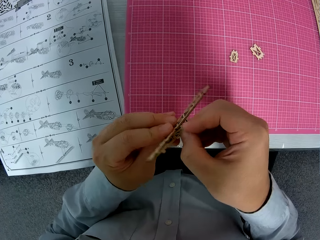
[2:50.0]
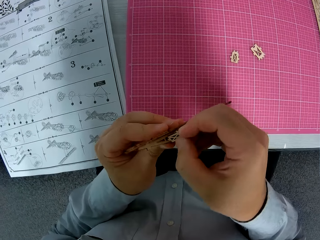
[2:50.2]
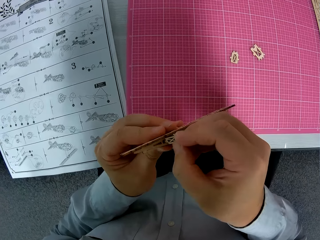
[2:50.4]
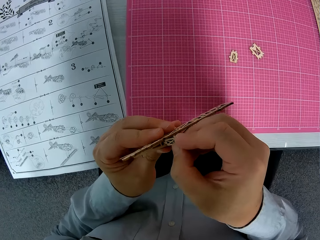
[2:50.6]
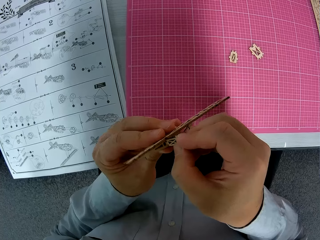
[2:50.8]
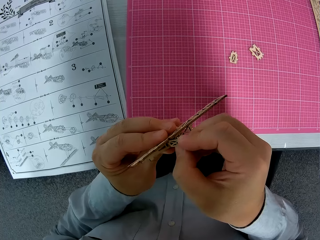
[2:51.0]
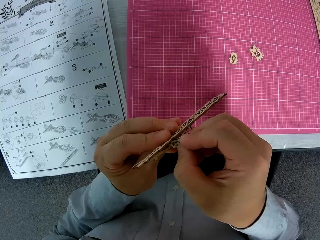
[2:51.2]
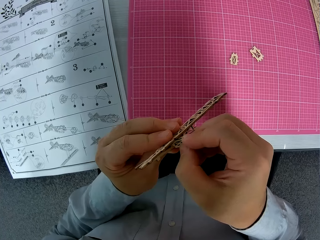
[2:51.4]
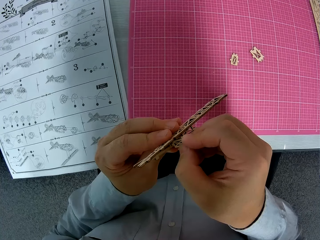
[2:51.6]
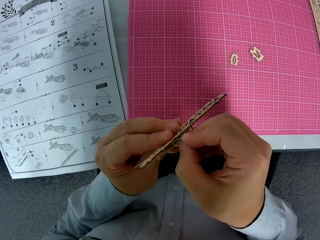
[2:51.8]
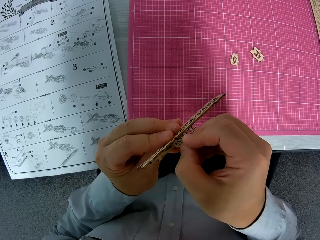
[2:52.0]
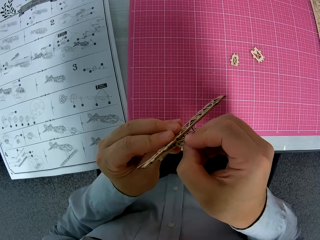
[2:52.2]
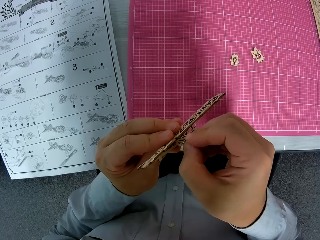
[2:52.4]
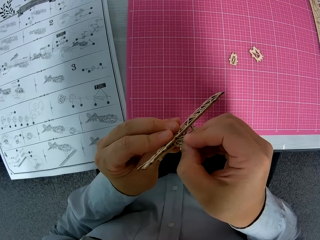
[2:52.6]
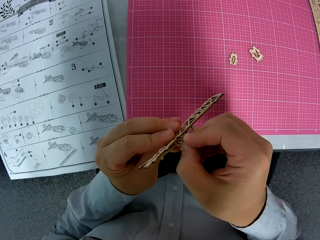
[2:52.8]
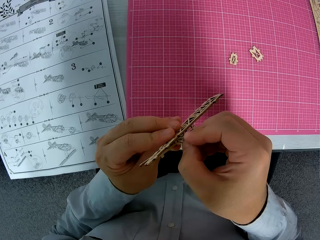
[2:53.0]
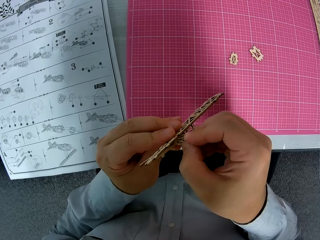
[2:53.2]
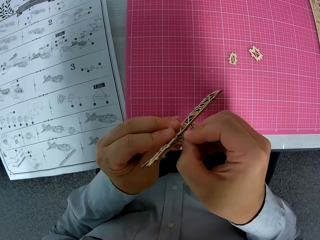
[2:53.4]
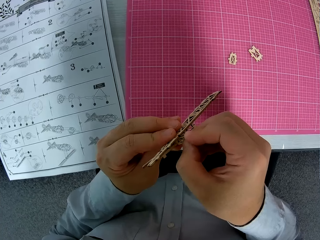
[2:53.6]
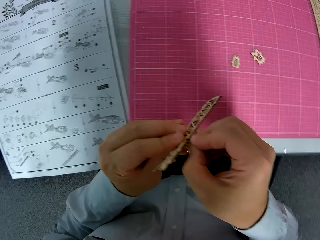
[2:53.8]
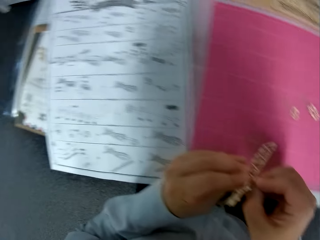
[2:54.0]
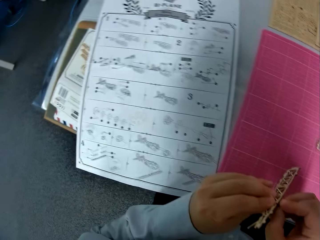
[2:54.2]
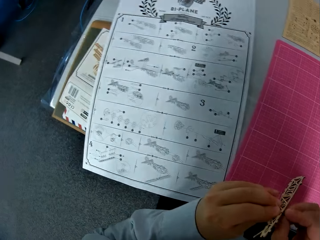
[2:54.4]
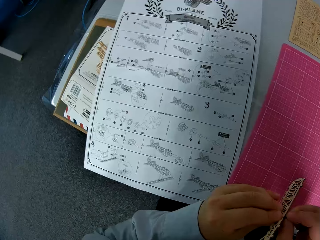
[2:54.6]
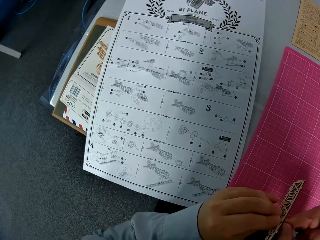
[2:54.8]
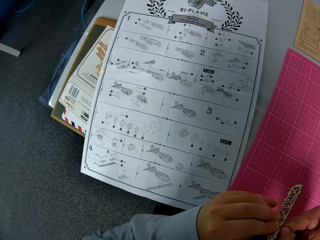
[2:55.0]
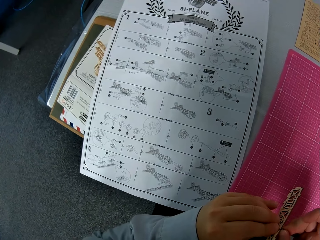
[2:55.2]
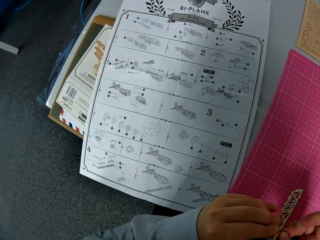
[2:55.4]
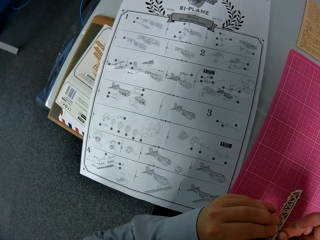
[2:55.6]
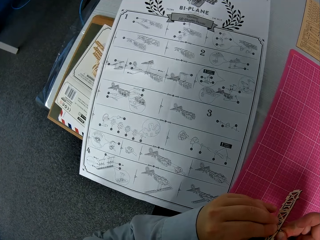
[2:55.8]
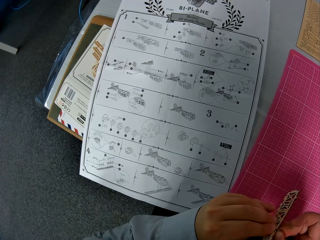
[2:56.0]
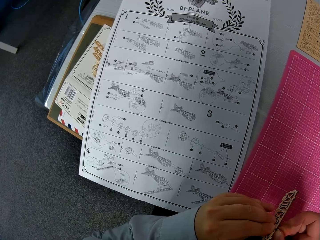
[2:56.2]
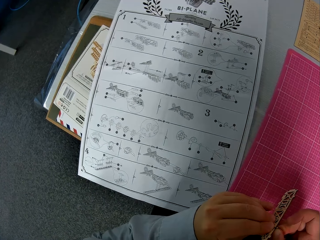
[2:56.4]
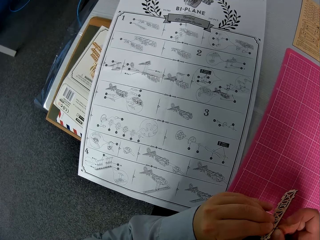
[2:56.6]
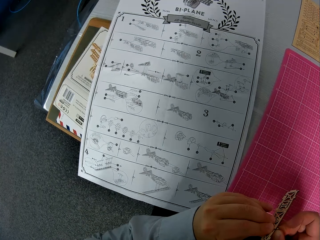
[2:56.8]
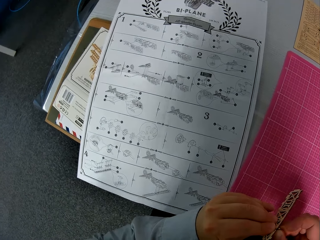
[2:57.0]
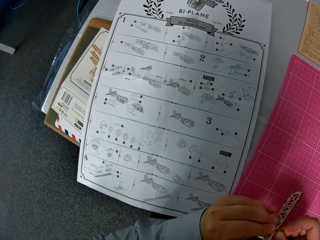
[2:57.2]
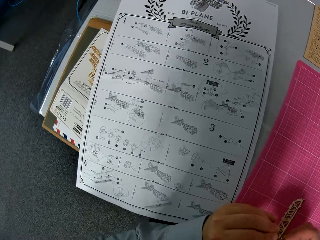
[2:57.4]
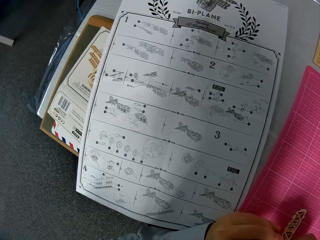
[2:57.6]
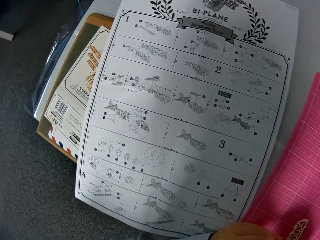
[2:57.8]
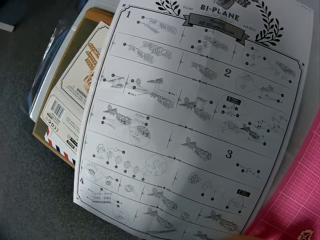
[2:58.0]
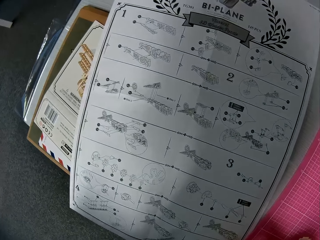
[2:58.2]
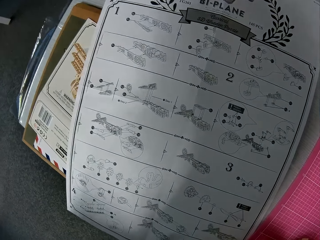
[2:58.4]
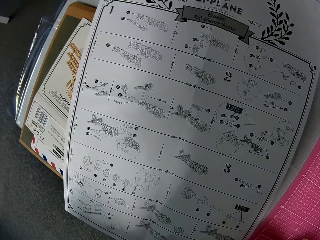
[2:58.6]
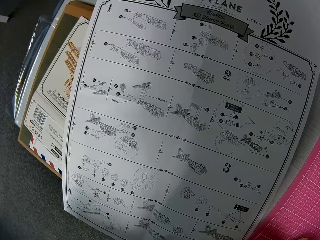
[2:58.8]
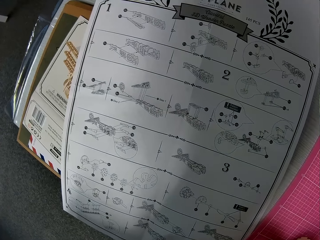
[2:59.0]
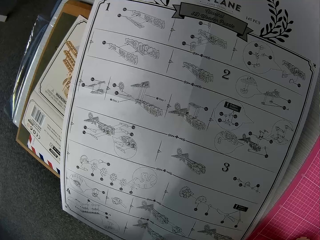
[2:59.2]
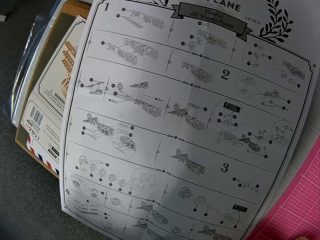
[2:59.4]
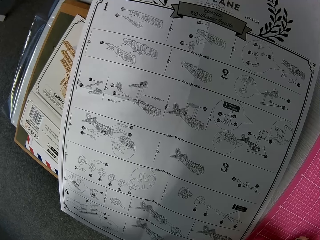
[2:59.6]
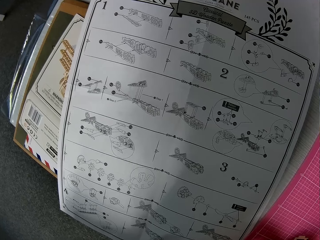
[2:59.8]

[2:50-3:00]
The camera wearer turns around. They look at the instruction paper closely.

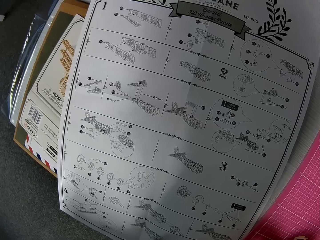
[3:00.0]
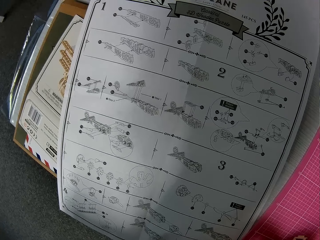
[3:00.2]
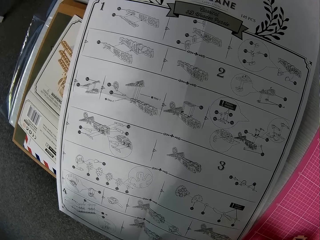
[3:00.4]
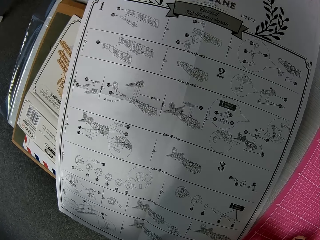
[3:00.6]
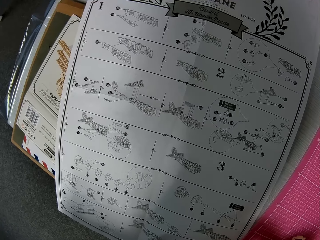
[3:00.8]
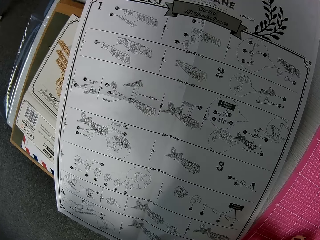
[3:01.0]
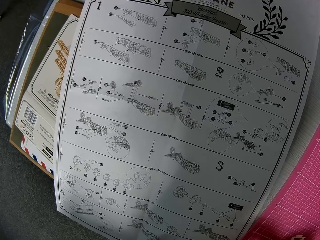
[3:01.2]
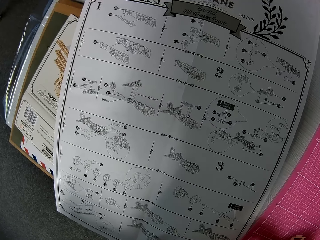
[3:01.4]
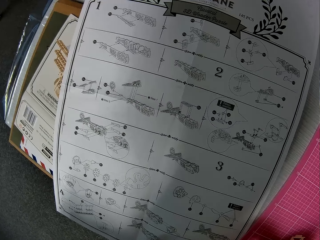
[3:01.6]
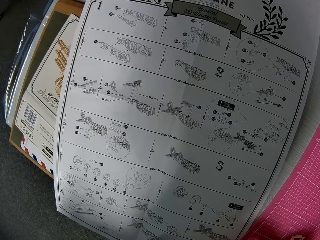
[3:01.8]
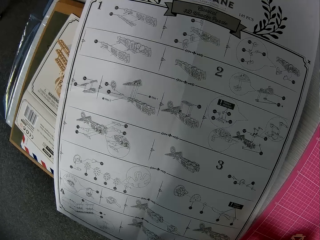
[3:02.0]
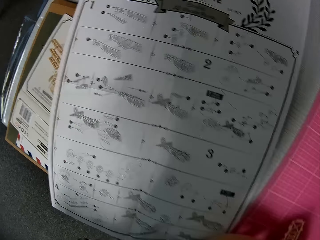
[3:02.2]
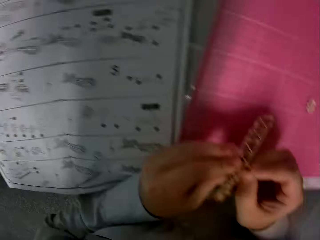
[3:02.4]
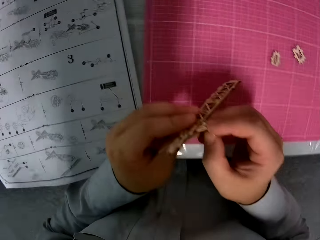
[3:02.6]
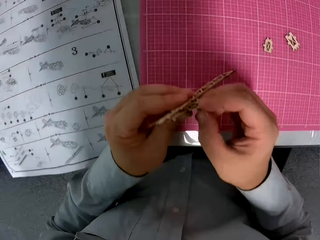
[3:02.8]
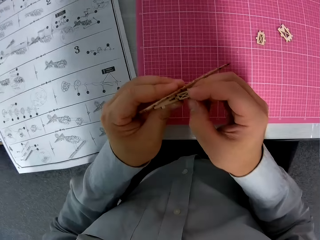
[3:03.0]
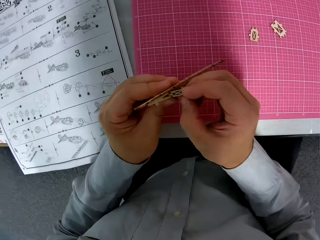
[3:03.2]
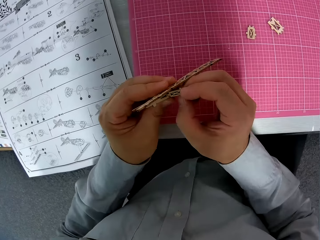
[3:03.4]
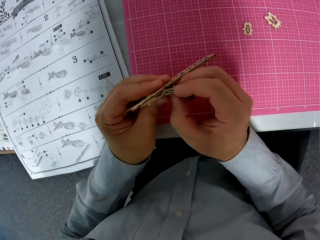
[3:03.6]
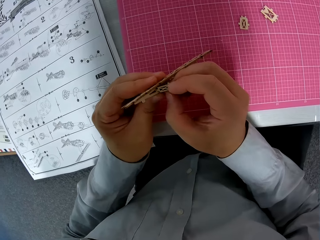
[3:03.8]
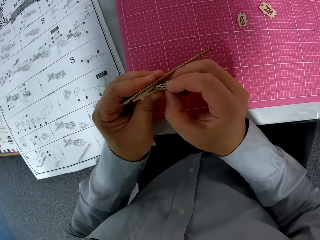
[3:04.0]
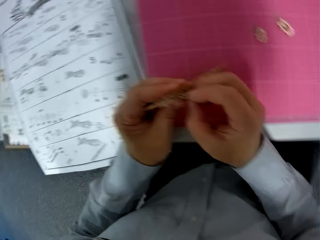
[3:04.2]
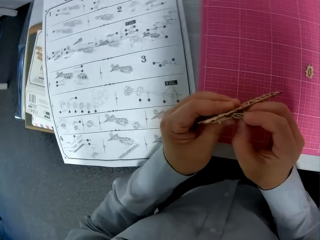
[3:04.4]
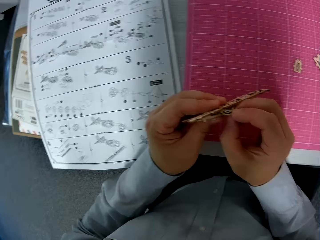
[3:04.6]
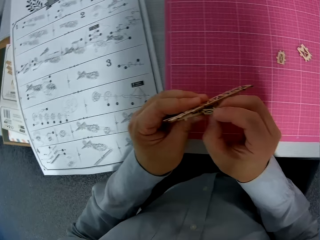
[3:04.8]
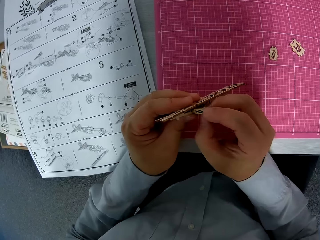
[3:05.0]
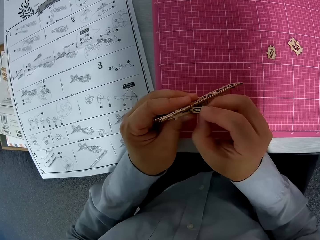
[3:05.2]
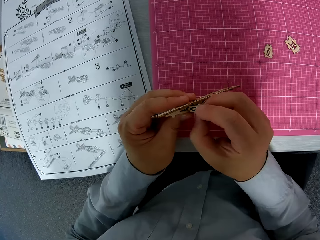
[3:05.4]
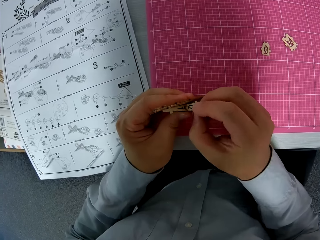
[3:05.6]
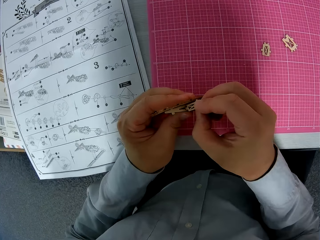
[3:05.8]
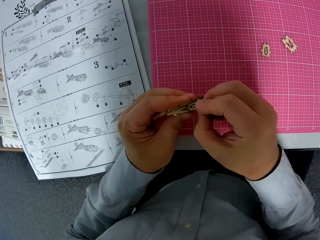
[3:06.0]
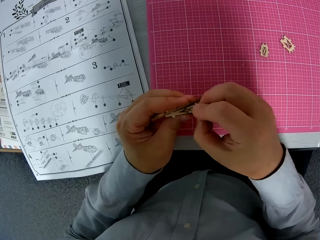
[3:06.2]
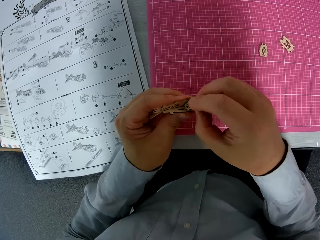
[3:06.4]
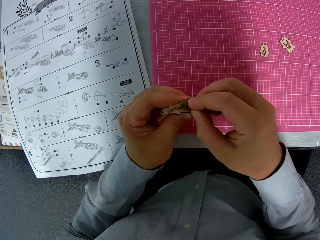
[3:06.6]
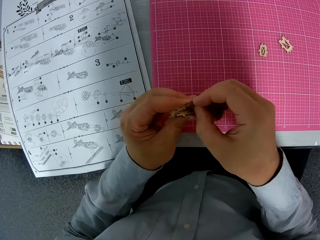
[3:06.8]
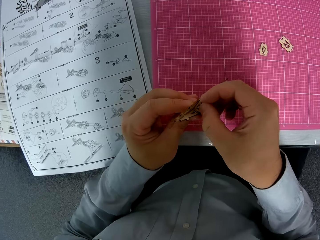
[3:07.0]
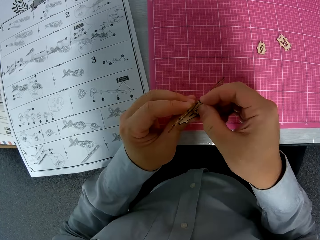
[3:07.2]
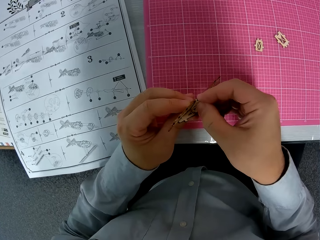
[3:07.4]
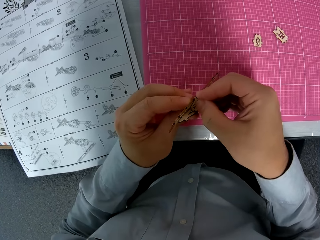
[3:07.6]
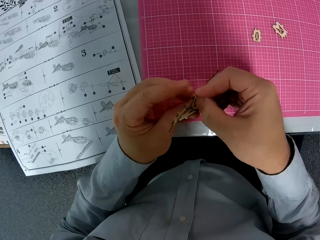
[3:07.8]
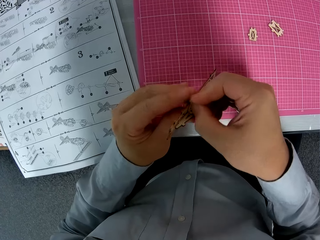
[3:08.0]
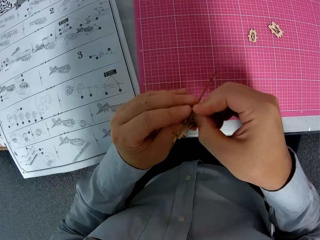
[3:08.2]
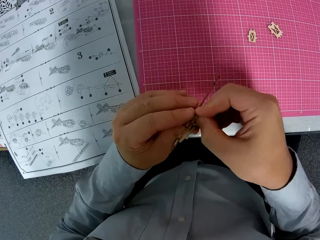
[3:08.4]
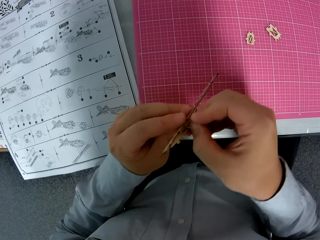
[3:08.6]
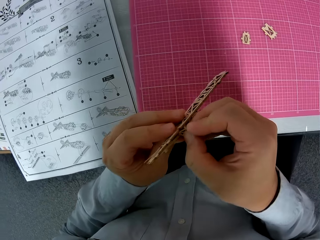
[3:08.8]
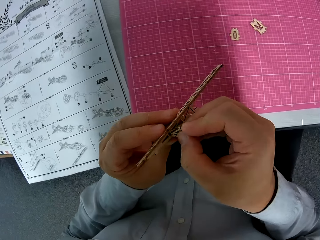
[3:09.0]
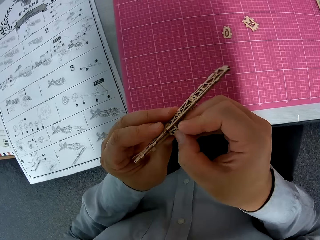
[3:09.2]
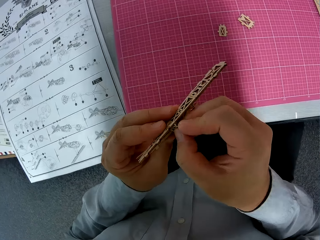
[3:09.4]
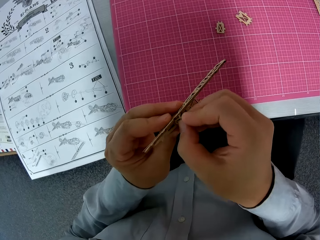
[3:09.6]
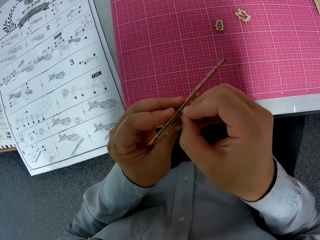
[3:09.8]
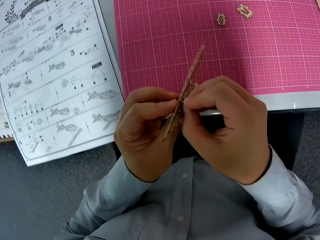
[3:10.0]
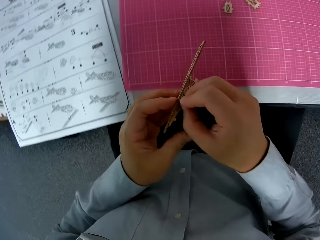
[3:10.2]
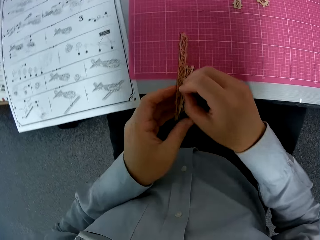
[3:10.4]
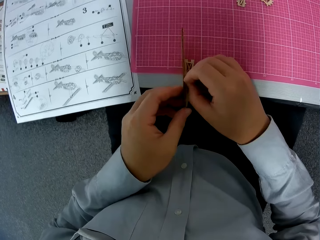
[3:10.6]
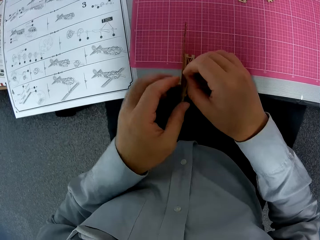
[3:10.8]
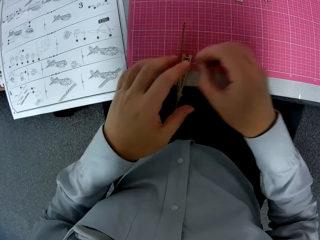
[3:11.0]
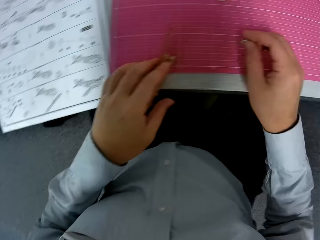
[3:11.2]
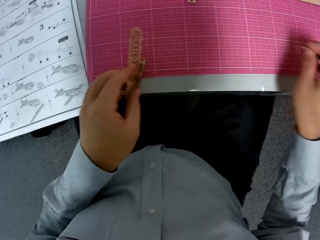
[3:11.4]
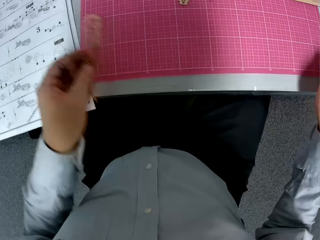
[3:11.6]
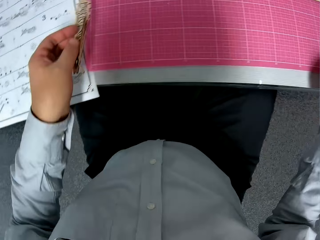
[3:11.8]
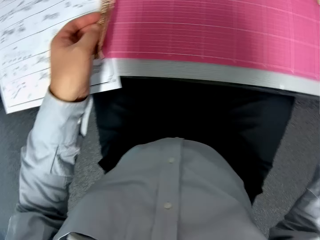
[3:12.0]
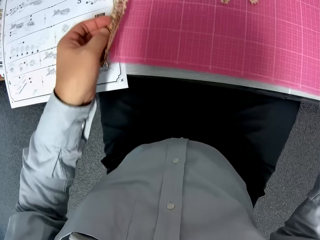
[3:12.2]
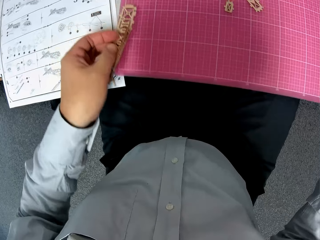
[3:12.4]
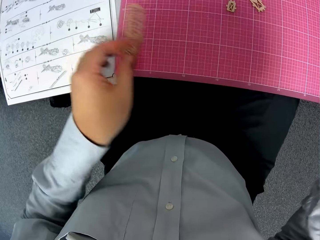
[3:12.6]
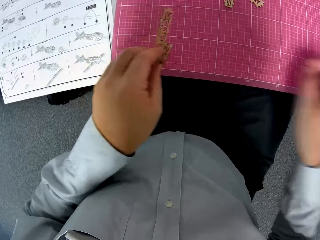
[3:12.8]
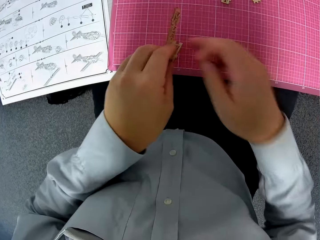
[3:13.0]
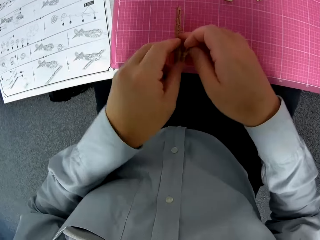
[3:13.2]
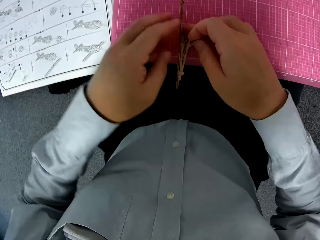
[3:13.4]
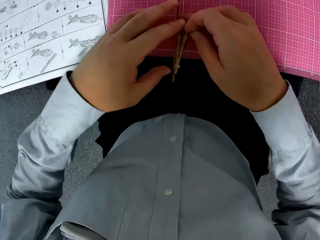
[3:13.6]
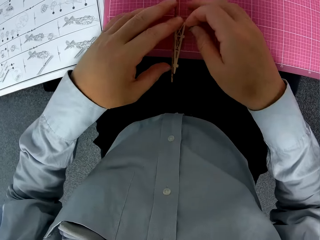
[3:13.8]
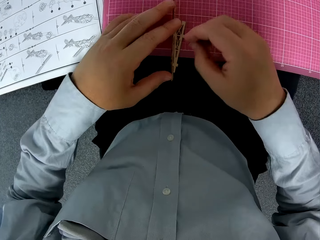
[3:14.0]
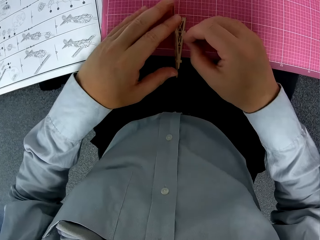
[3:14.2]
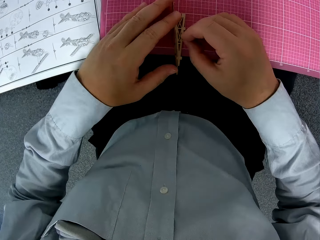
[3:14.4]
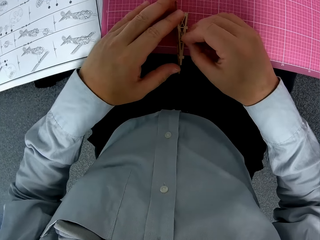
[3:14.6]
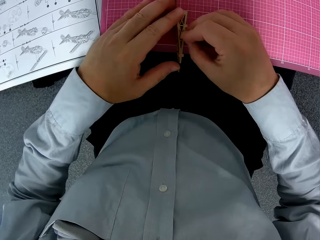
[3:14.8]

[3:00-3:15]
The camera wearer fixes a piece of wood on something. They put something on the table. They lift something. They adjust the paper on the table. They drag the cutting mat on the table. They put something on the cutting mat. They fix a piece of wood on something.
